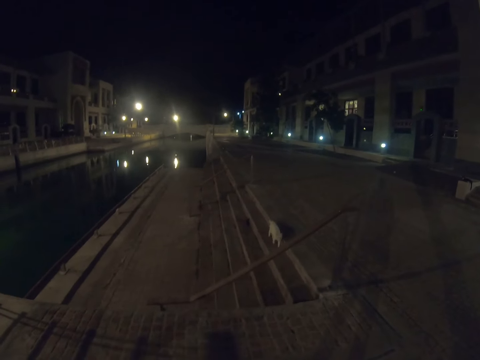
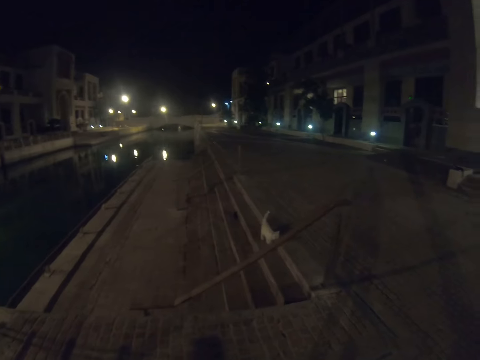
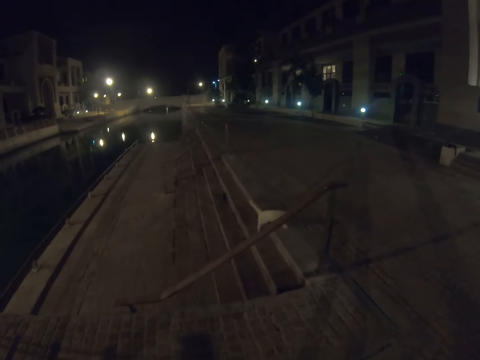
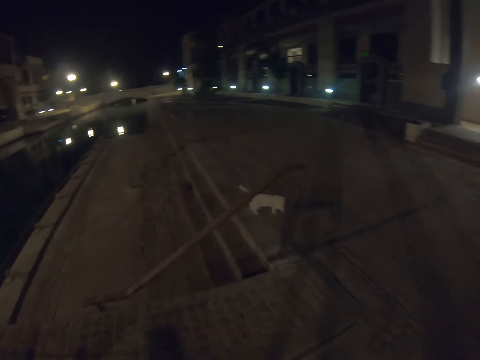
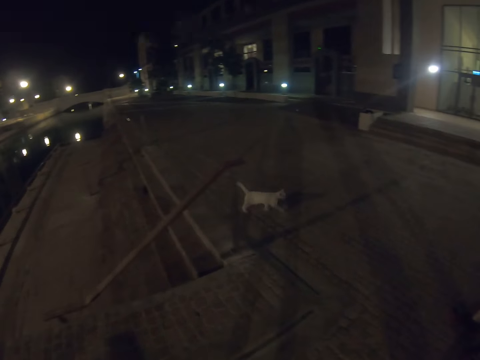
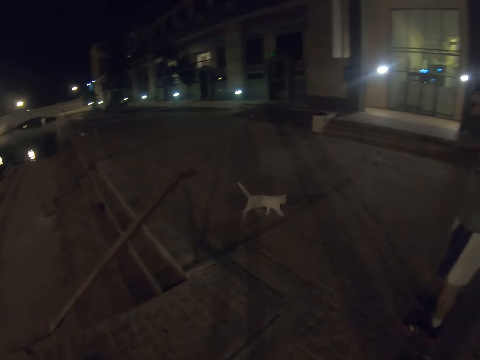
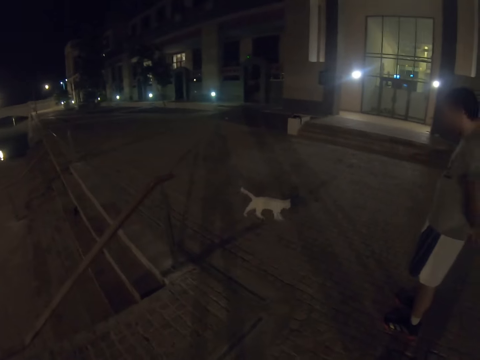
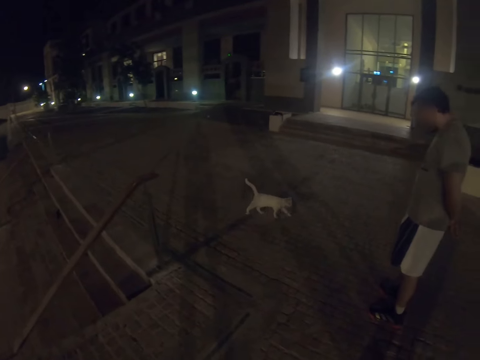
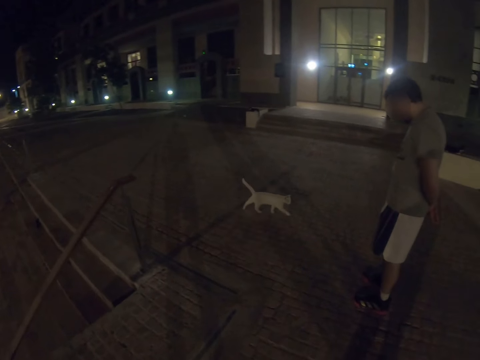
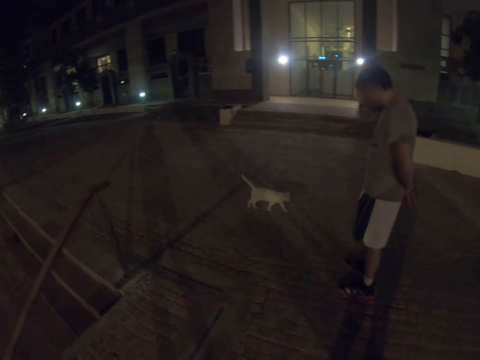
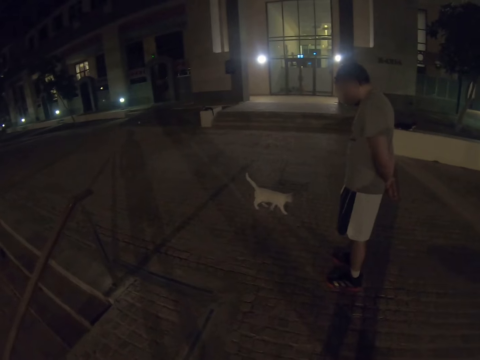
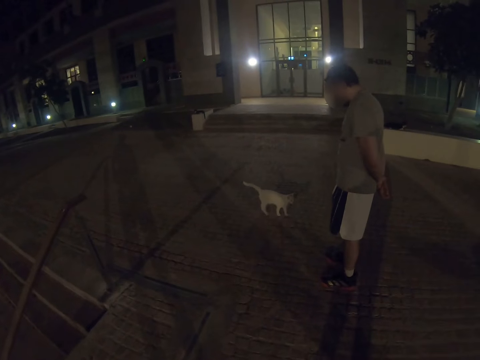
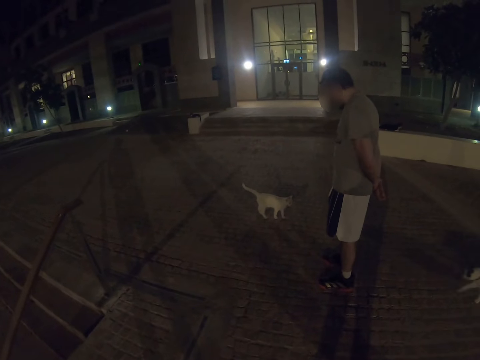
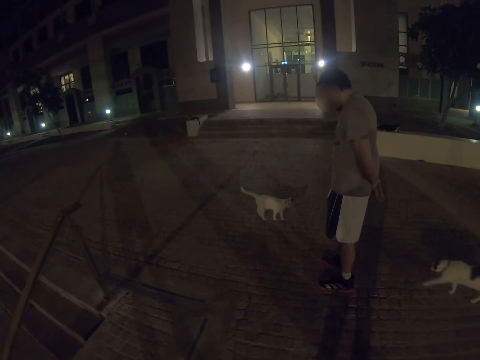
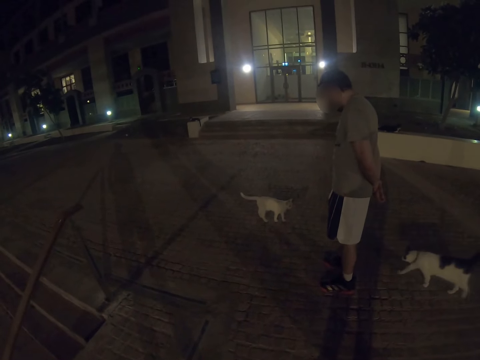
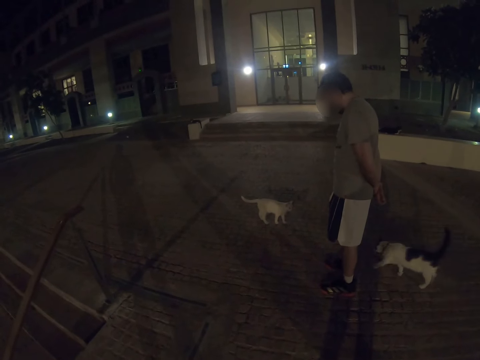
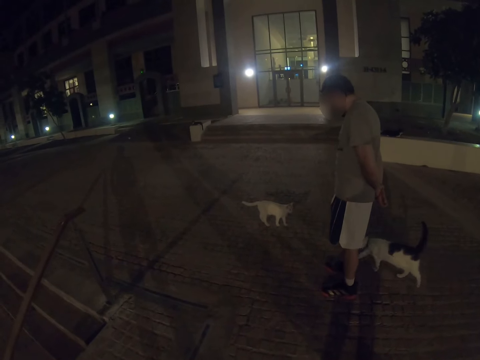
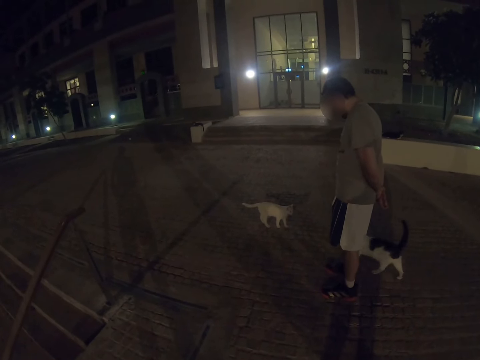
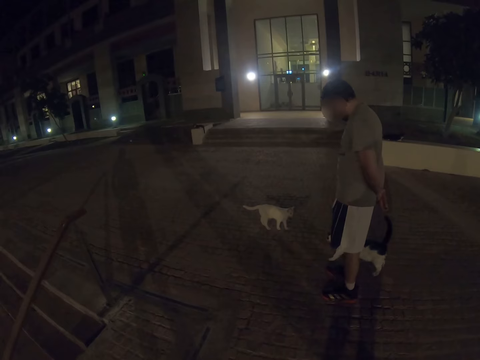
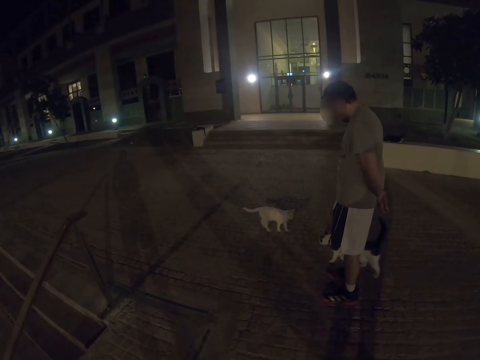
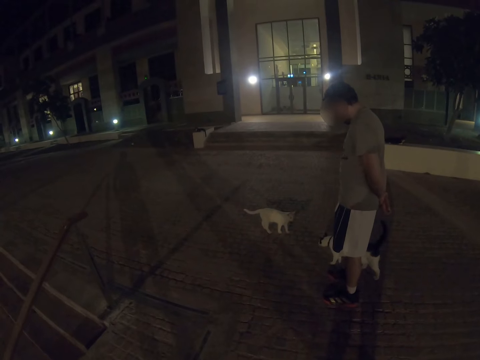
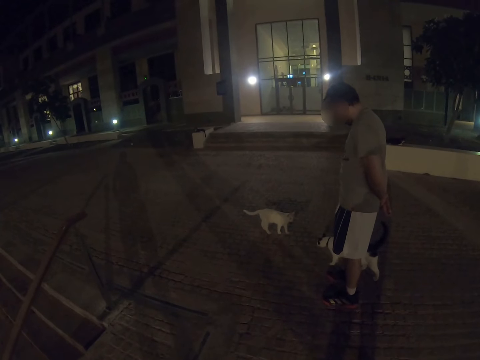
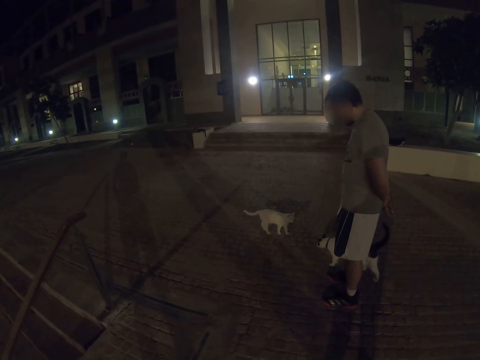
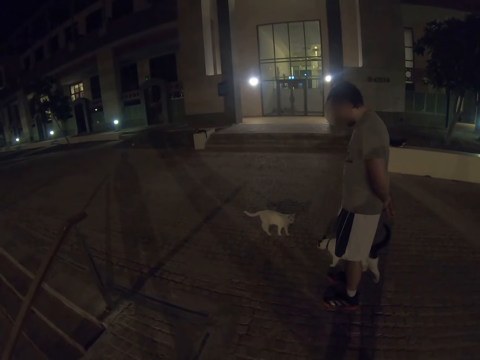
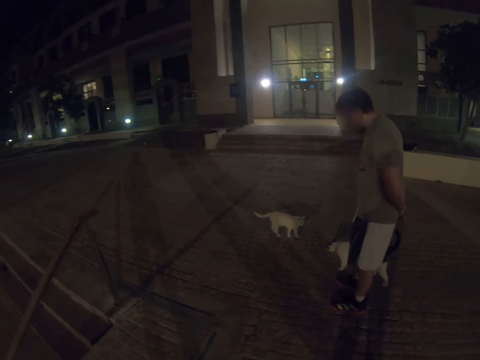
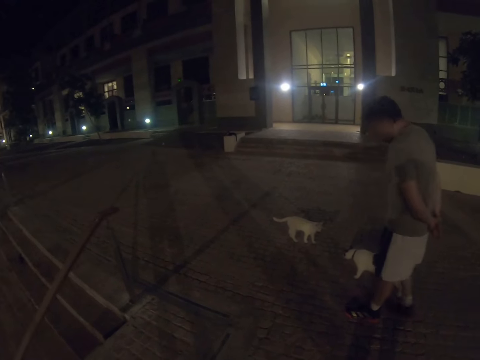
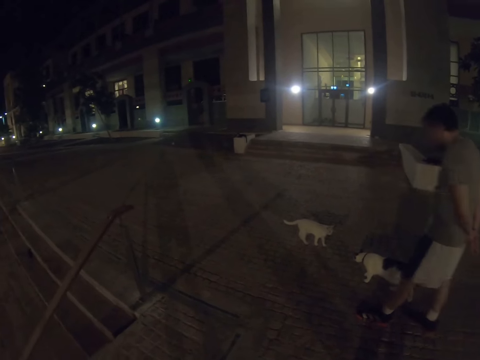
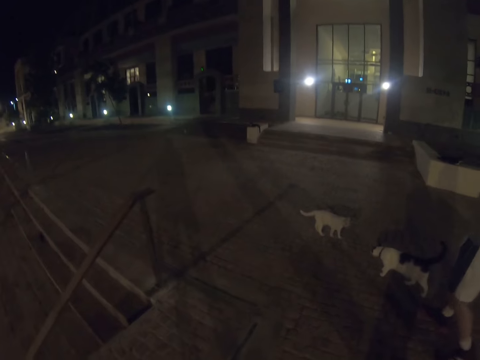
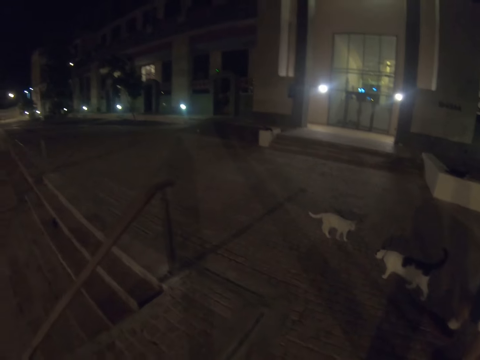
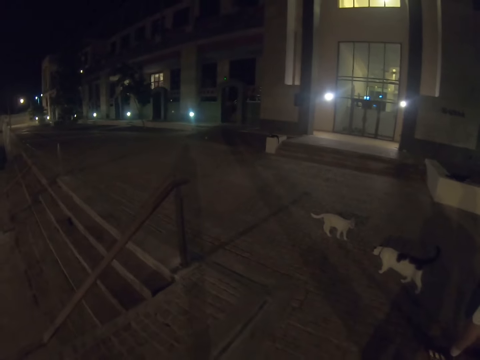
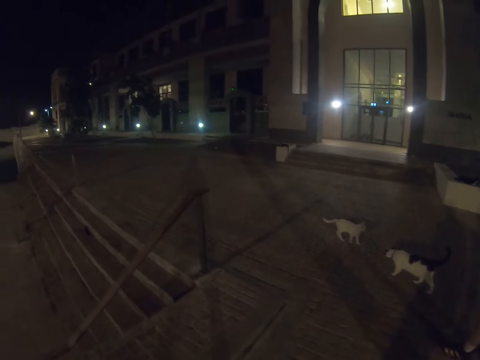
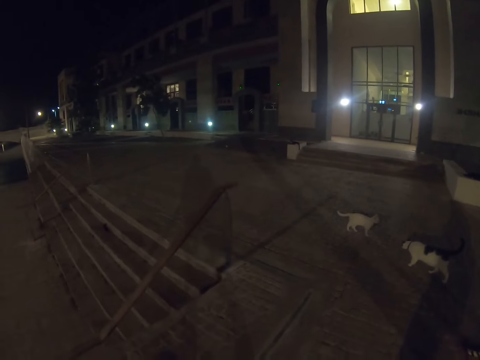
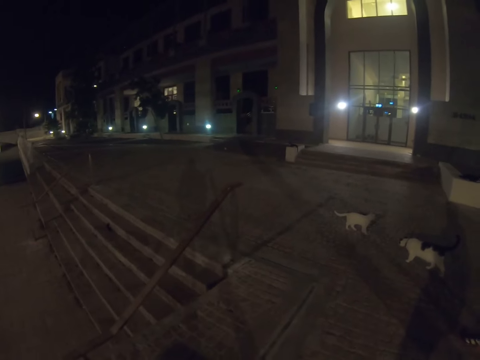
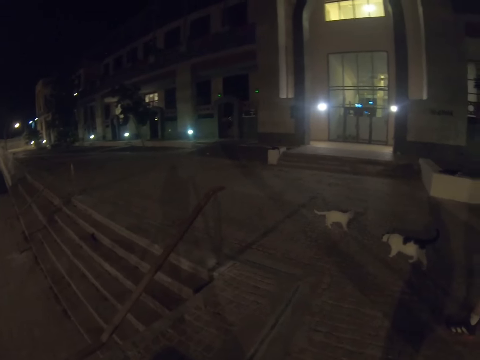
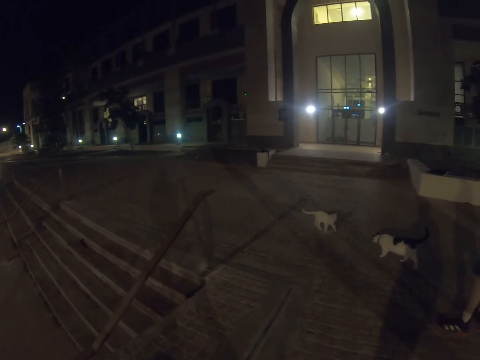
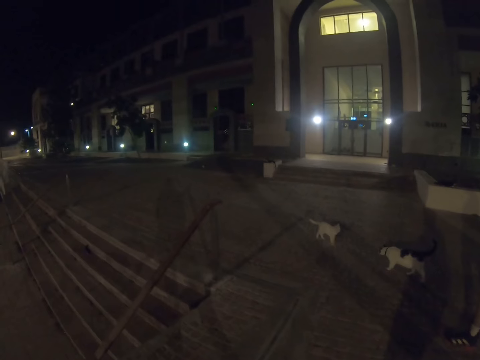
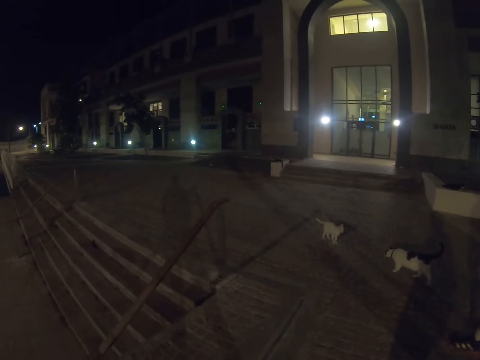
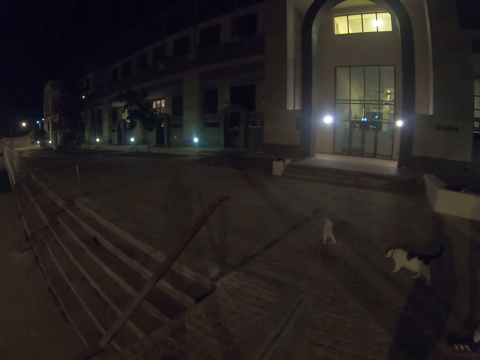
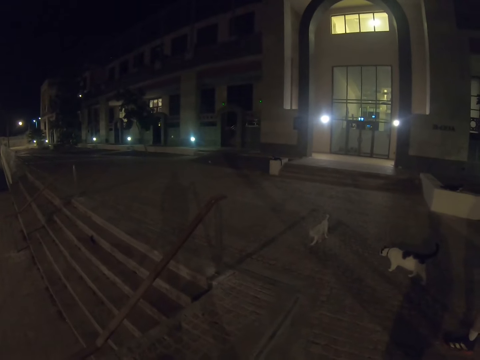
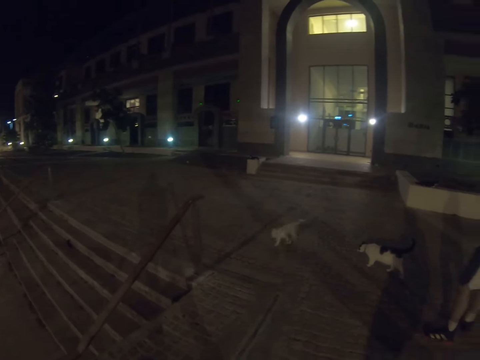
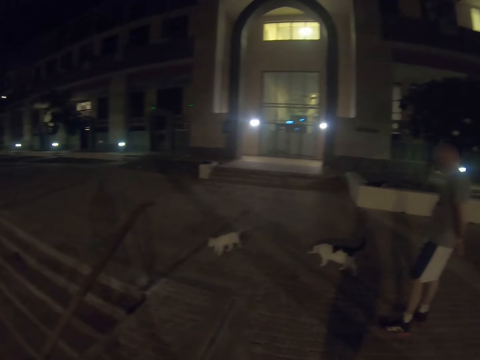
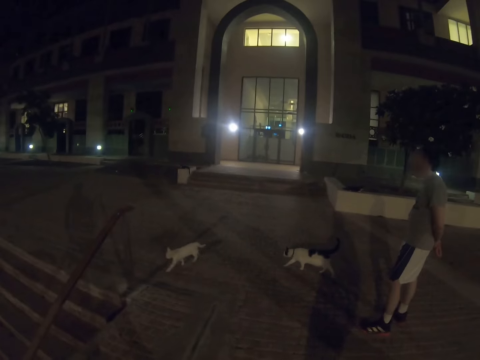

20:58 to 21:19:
The camera wearer stops. A man stops. The man looks at the cat. The camera wearer gazes at the cat. They look at the cat. The man moves back. The camera wearer gazes at the cats.

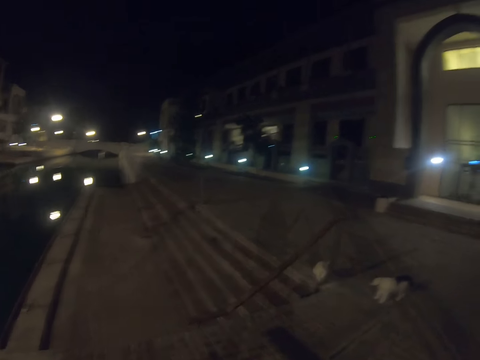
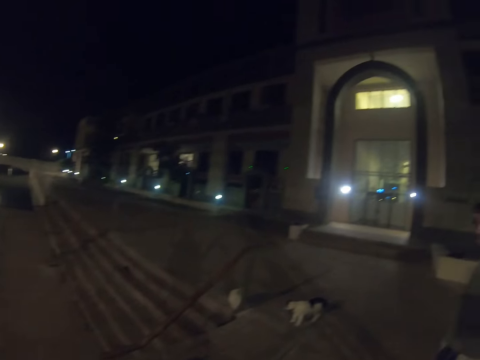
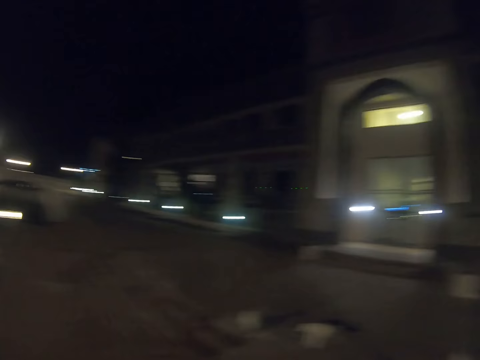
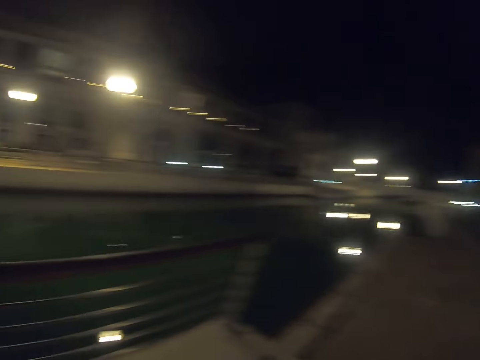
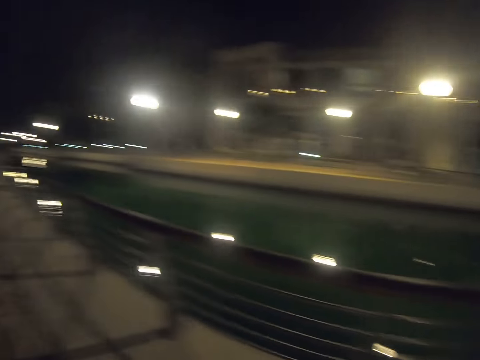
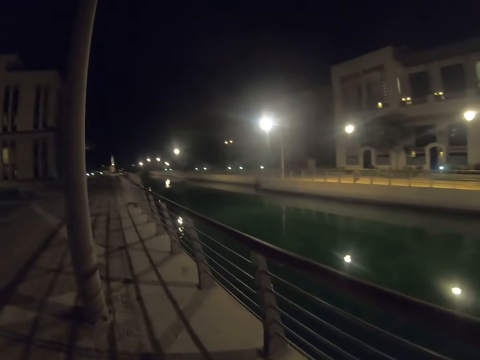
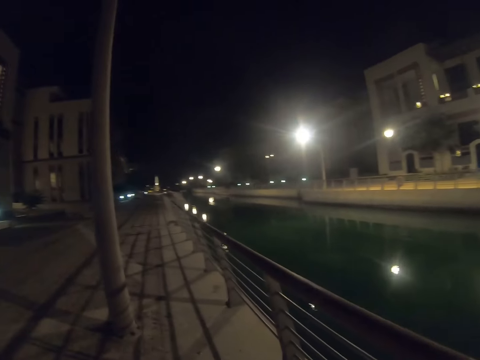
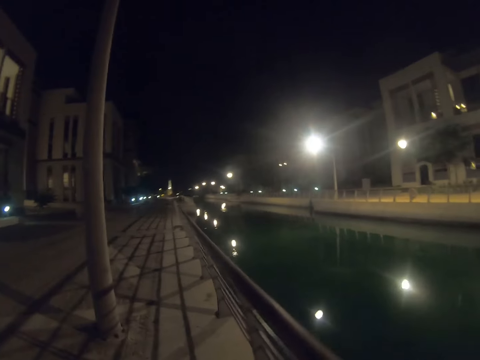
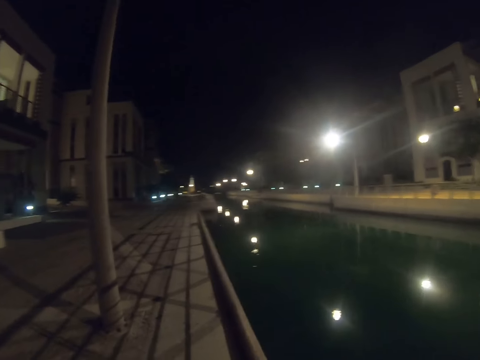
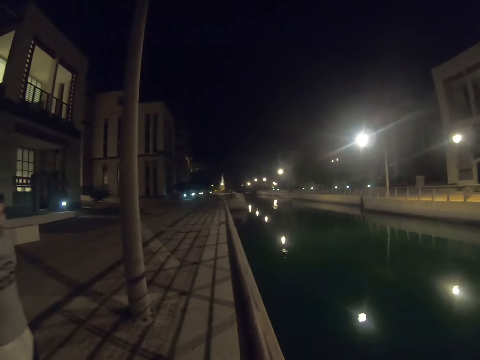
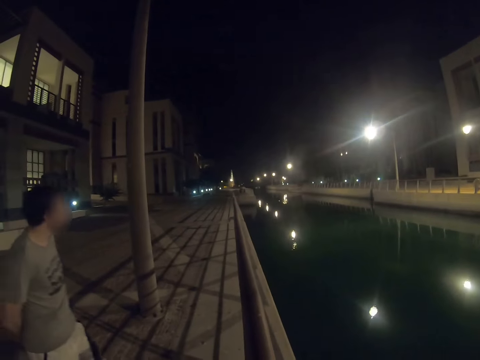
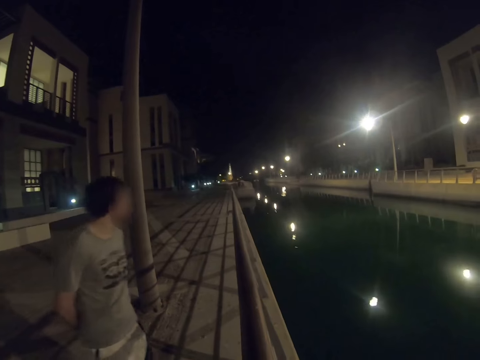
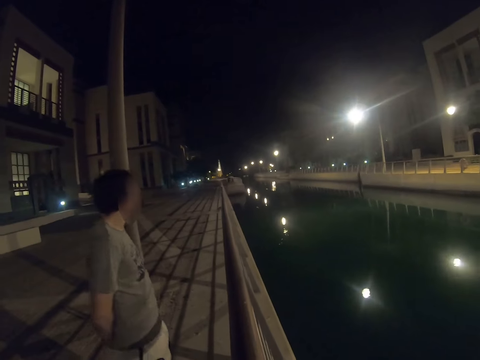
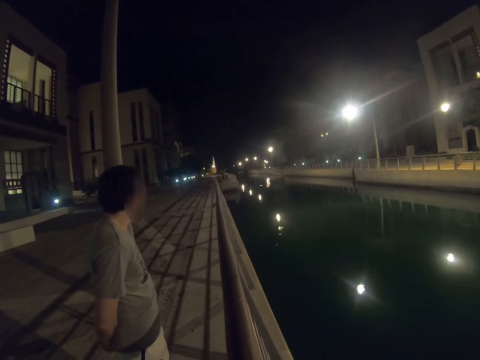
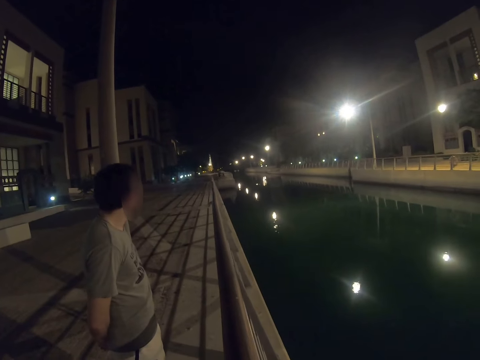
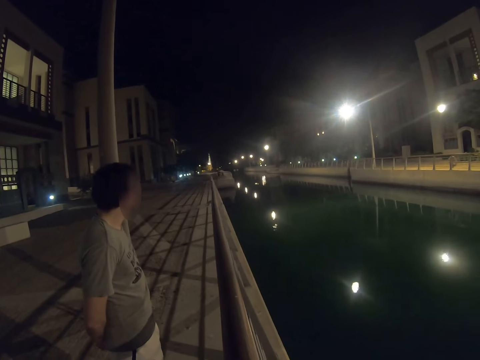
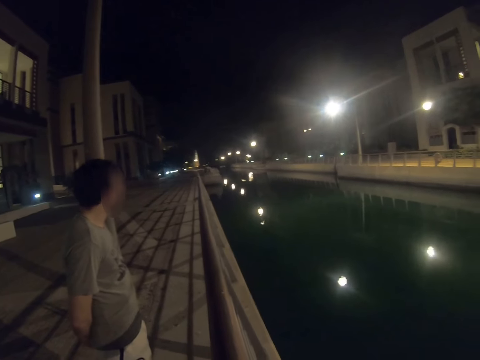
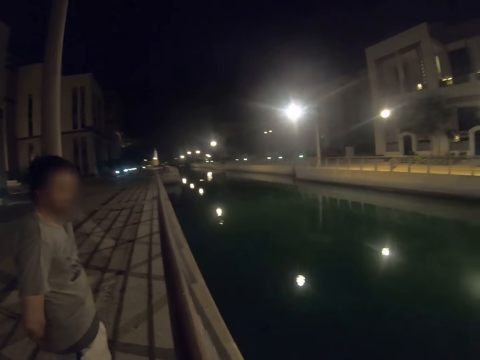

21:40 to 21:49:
The camera wearer turns around. They look around. They gaze at the waterway. A man walks towards the grills.
